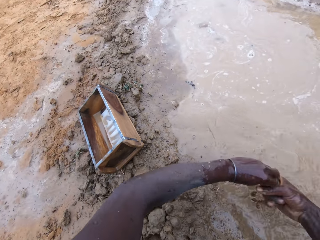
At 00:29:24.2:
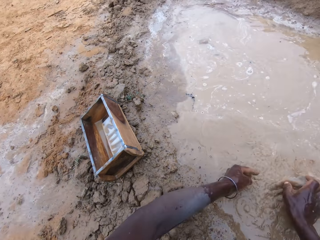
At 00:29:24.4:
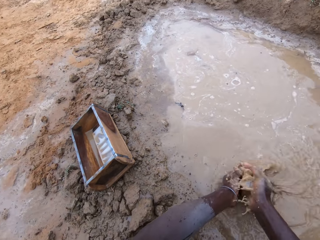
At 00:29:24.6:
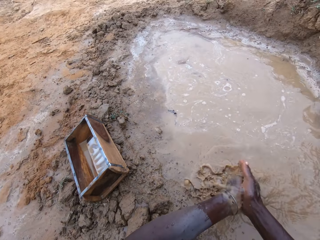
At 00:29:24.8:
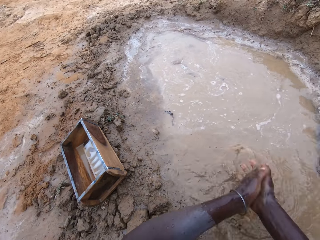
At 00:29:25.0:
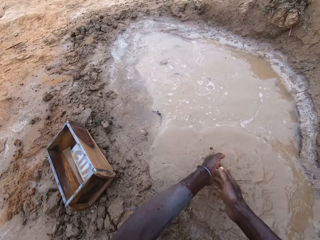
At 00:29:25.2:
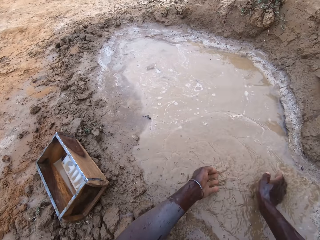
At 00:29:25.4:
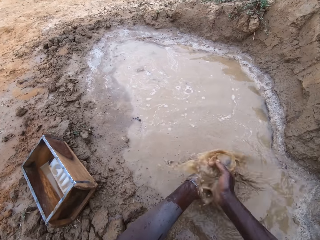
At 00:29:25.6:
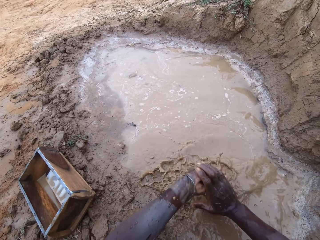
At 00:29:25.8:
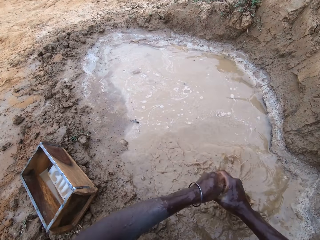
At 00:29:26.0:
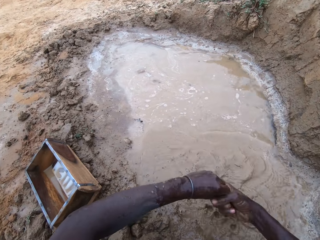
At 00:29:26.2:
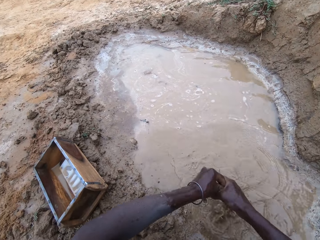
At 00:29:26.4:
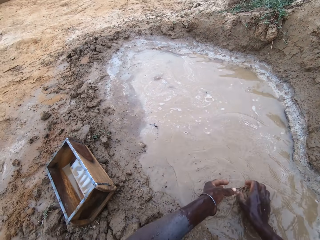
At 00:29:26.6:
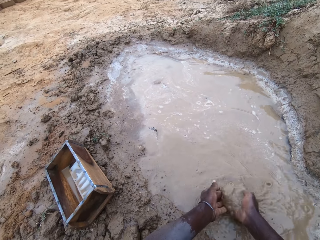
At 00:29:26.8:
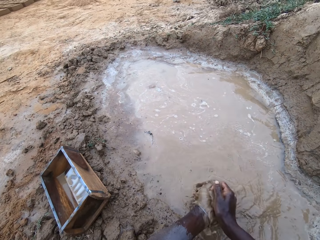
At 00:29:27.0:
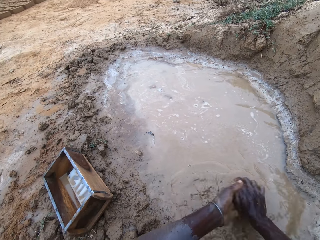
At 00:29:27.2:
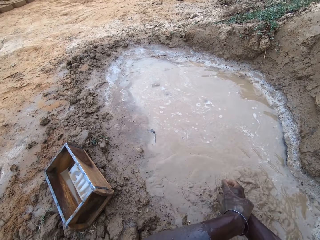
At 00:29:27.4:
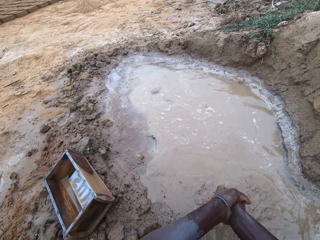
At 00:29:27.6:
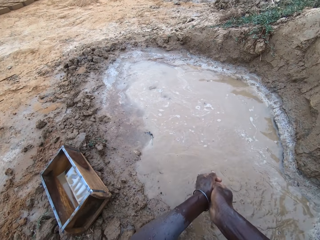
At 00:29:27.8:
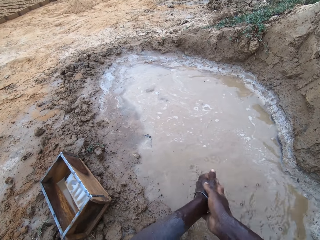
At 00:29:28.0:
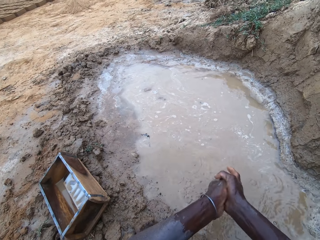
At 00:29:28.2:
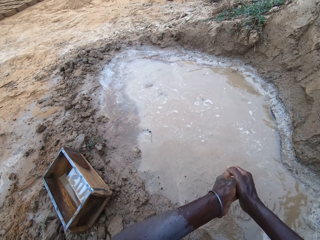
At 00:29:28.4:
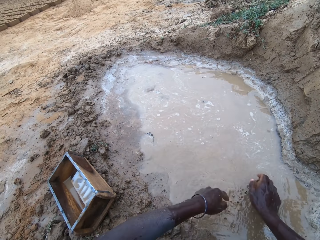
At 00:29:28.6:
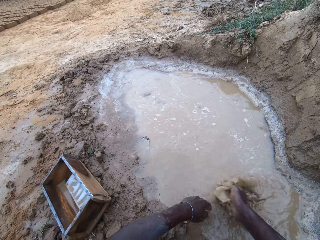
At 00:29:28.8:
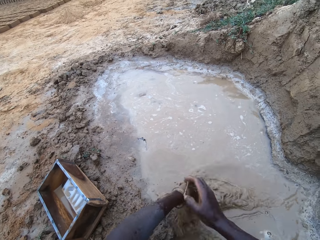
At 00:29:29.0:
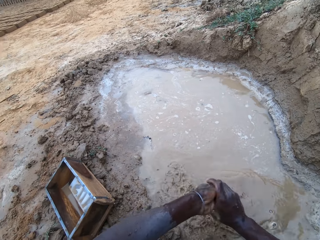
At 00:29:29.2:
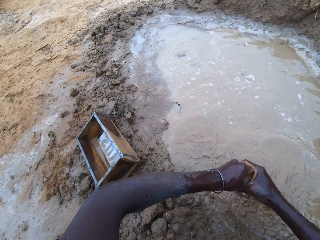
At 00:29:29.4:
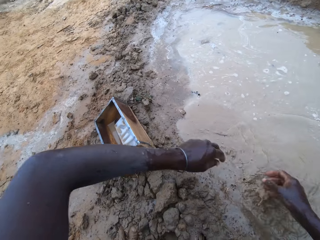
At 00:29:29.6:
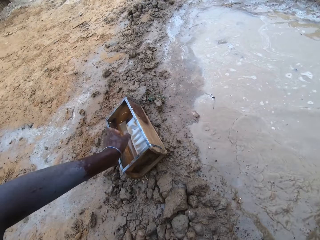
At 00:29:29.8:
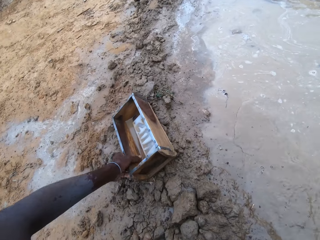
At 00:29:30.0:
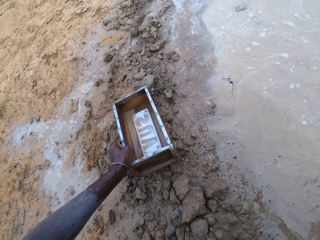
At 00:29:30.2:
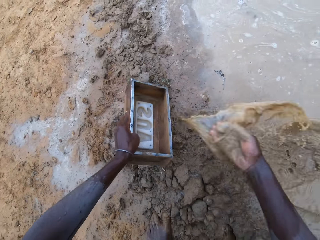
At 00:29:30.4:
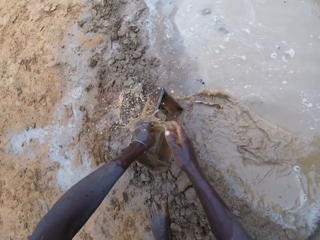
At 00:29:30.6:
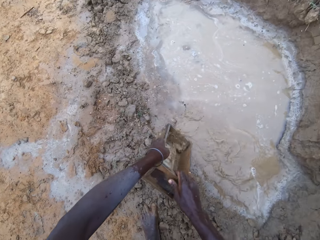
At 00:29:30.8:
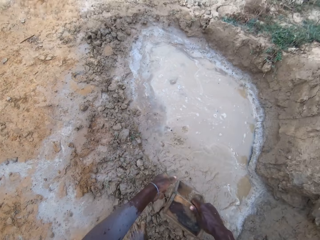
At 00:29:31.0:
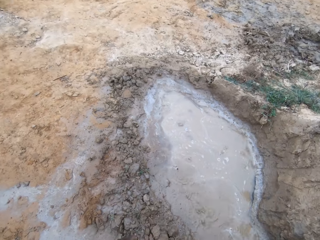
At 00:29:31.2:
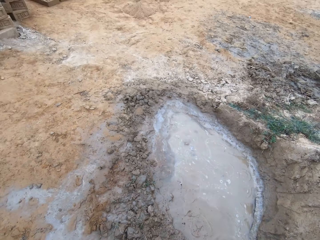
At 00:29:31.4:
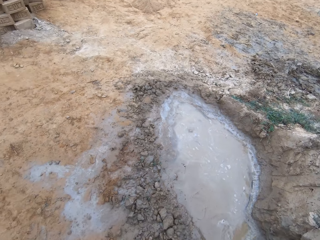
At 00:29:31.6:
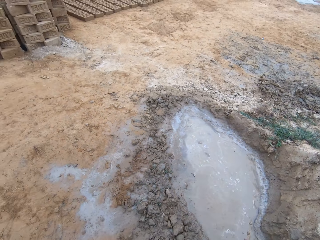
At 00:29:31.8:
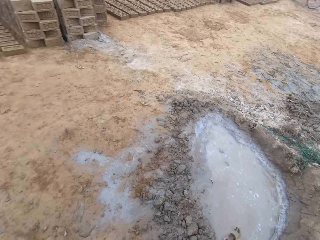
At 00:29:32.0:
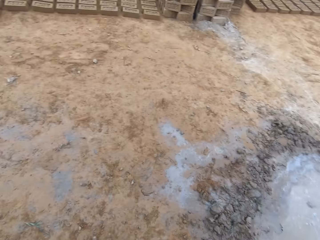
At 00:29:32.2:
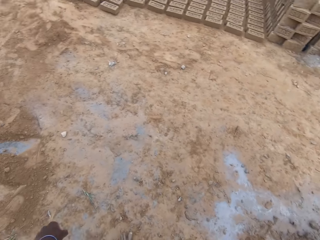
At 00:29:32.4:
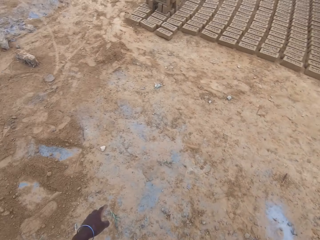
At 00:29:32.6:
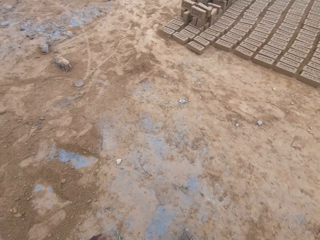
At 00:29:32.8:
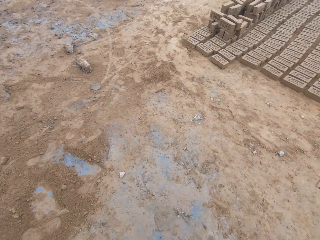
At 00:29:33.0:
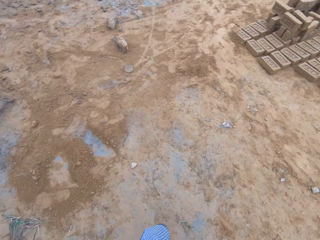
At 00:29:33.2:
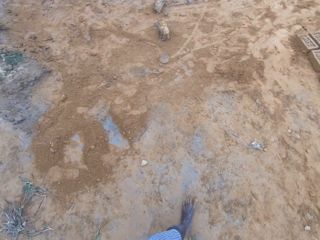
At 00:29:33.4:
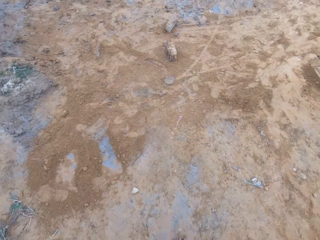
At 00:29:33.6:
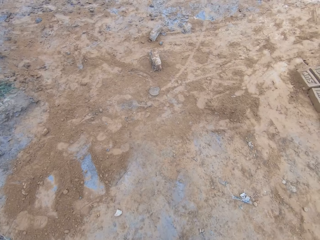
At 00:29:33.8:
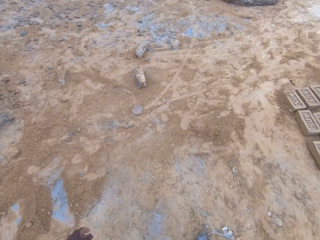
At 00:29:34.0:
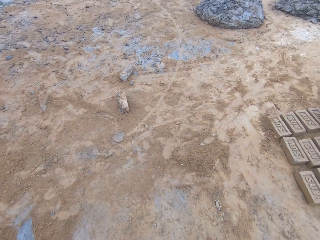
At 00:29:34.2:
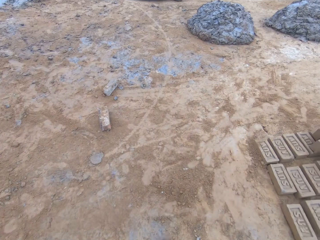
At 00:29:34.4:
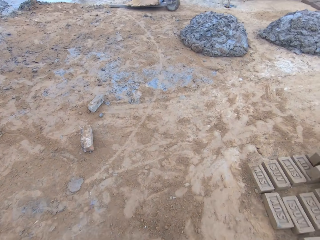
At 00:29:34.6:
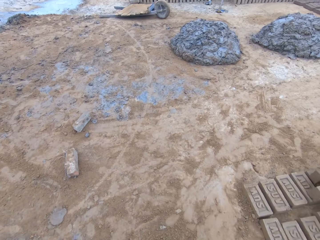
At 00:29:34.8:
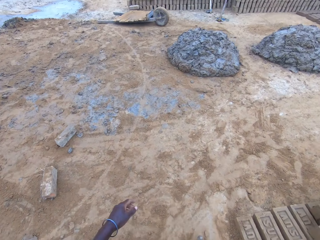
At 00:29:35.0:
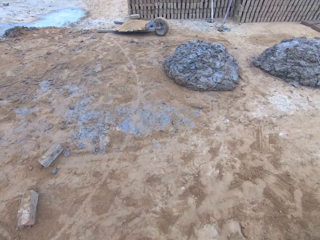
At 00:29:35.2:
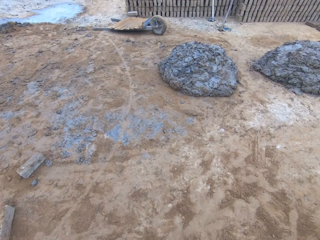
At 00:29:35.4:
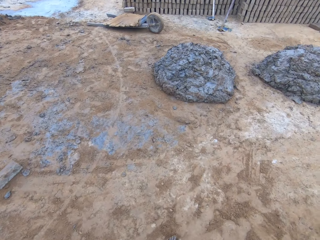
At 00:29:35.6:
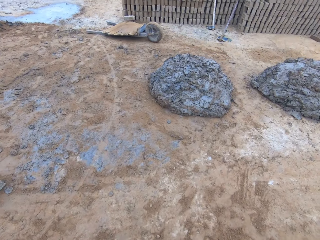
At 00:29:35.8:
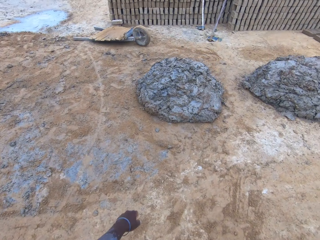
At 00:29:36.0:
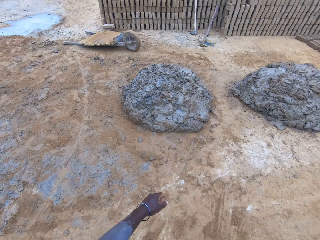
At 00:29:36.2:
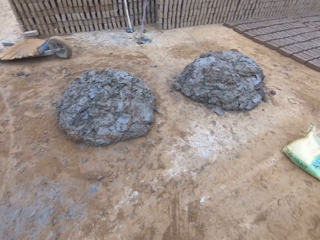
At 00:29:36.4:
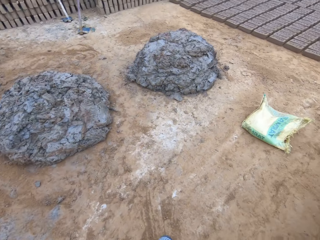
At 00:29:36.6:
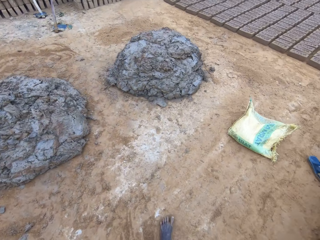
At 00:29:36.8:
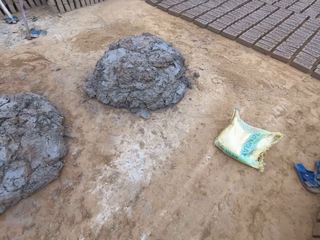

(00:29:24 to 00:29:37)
The camera wearer picks up the brick mould. They walk to the mud pile.

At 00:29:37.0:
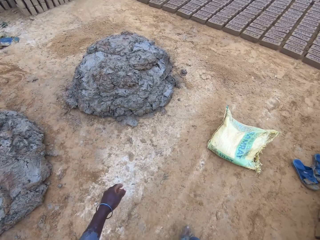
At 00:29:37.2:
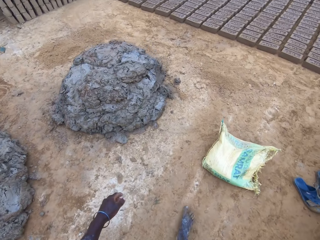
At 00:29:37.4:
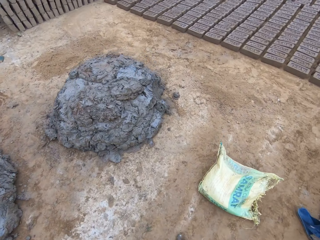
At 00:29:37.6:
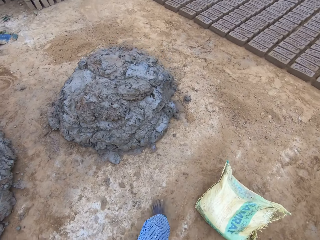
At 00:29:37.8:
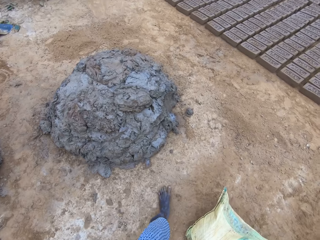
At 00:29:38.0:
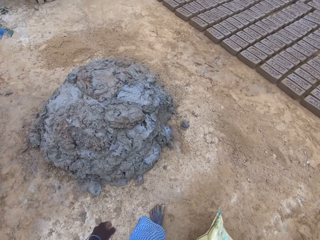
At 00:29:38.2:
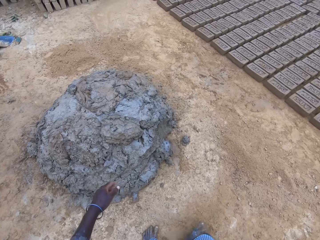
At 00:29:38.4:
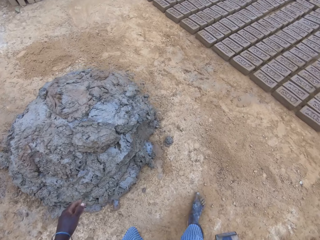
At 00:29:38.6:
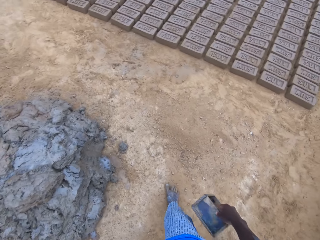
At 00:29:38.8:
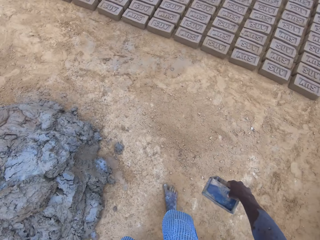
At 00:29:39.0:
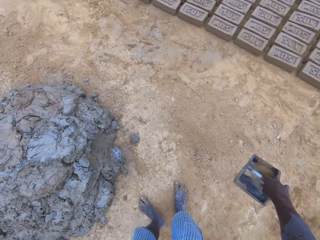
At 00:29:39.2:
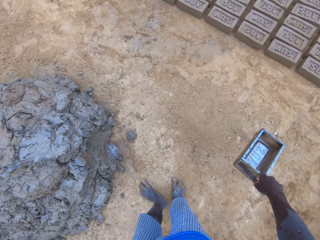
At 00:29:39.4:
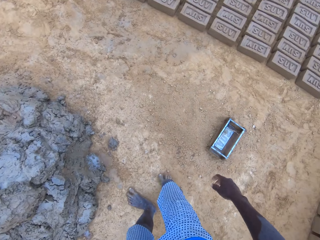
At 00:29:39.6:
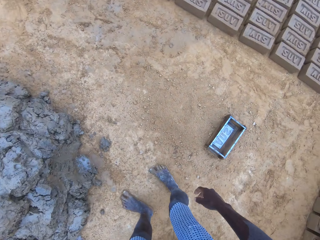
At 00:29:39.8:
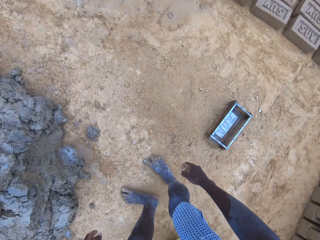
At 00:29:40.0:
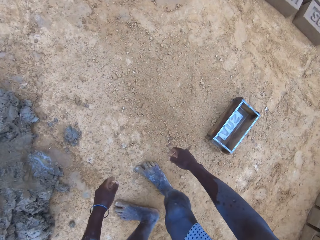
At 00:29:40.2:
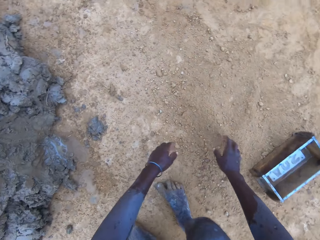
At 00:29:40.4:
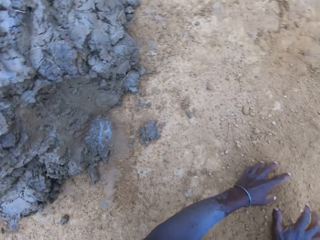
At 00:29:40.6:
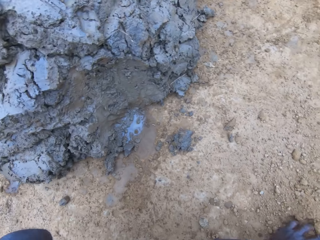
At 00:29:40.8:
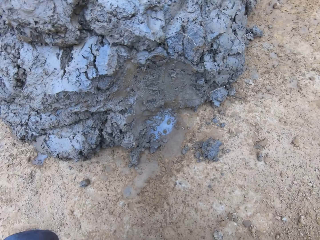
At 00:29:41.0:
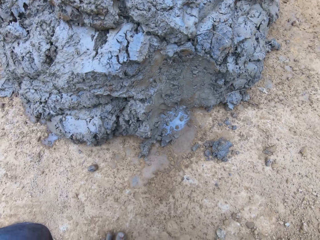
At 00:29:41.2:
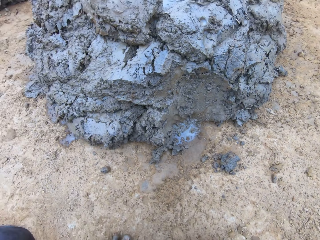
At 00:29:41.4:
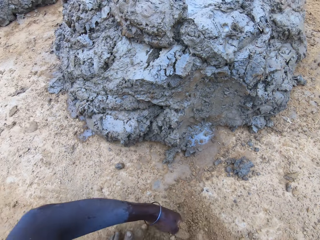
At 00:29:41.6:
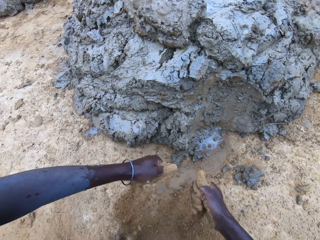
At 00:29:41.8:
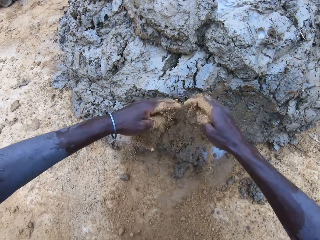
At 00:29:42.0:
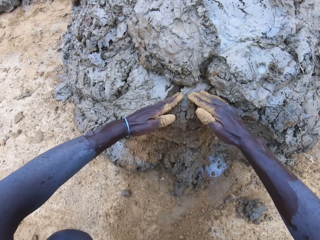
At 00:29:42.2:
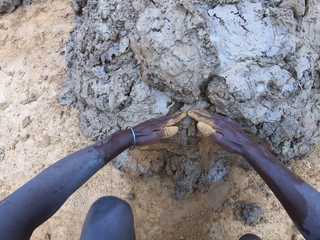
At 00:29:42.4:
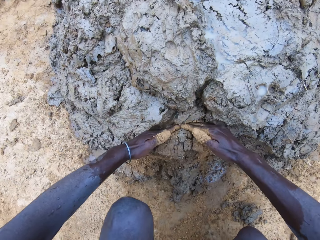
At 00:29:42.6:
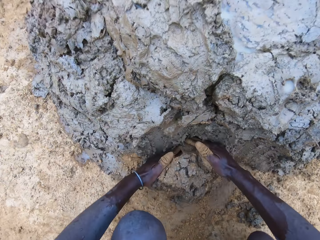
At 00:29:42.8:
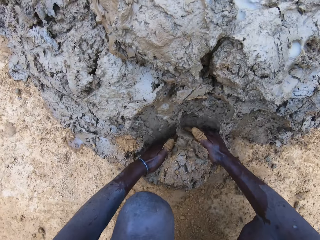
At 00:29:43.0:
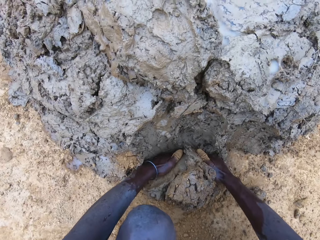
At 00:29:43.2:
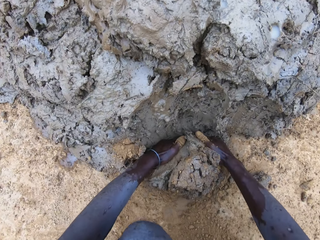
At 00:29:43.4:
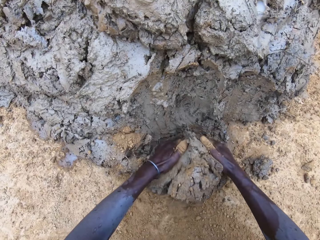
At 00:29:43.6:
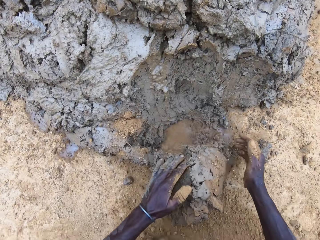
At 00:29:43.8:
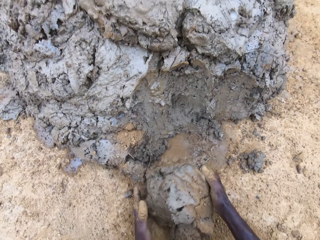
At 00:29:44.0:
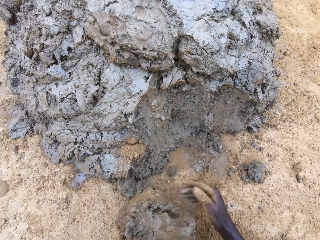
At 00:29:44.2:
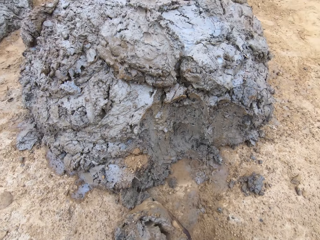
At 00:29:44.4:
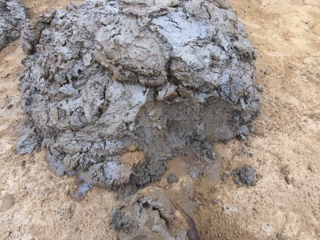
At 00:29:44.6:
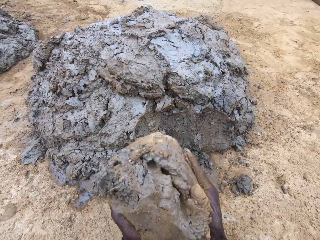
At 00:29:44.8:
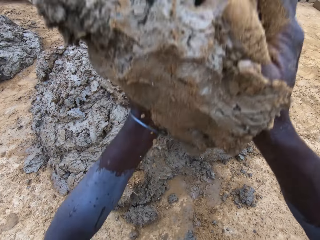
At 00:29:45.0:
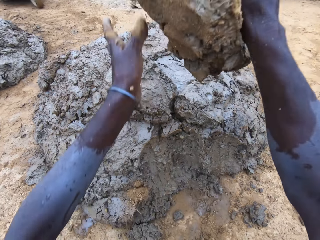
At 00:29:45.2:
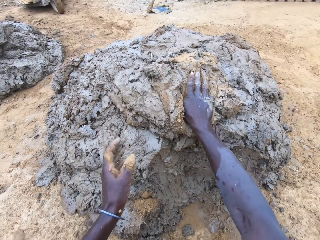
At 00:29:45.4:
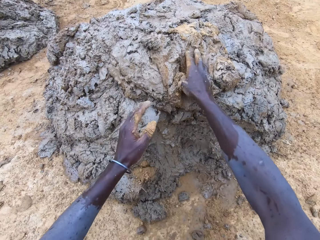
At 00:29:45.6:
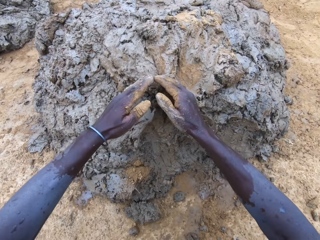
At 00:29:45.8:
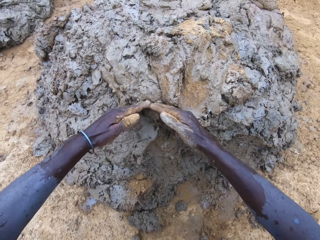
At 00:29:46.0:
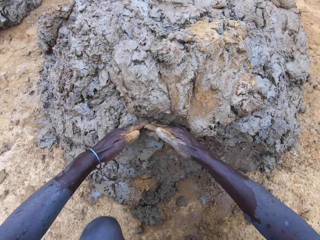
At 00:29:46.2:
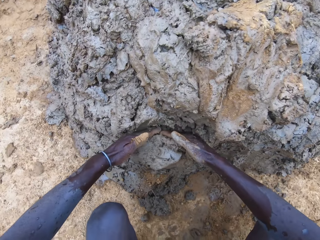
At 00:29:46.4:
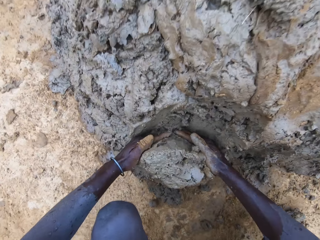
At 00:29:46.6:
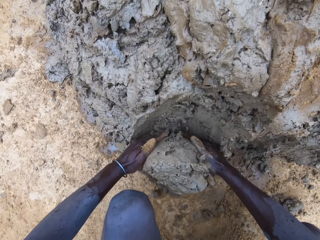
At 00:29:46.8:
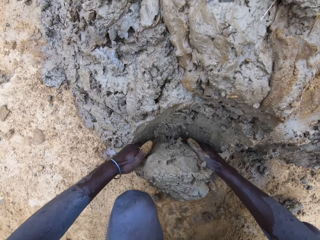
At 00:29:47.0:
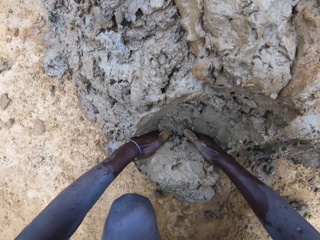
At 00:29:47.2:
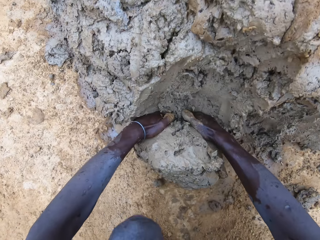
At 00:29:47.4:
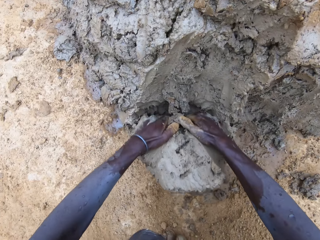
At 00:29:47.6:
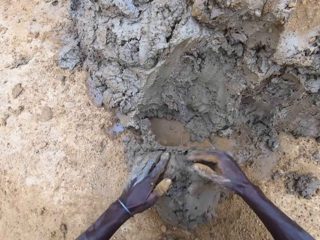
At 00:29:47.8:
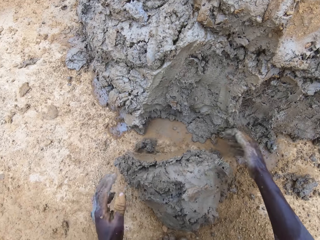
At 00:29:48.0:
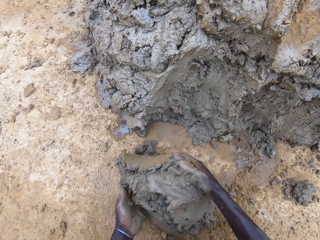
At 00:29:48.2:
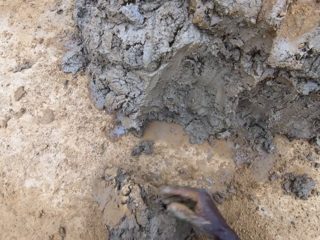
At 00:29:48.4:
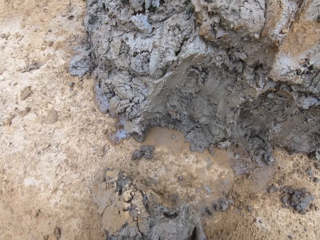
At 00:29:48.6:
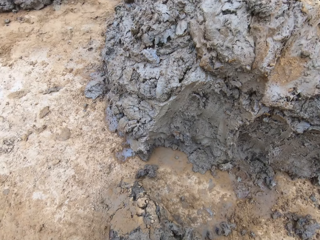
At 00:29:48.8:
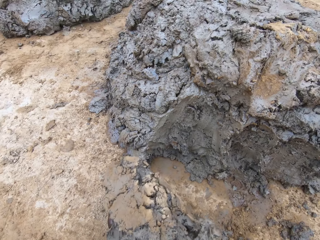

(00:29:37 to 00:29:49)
The camera wearer puts the brick mould on the ground. They take sand, scoop soil or mud with hands, and throw the mud on the mud pile. They scoop clay with hands.
